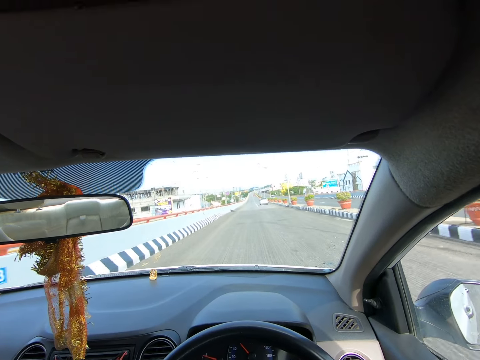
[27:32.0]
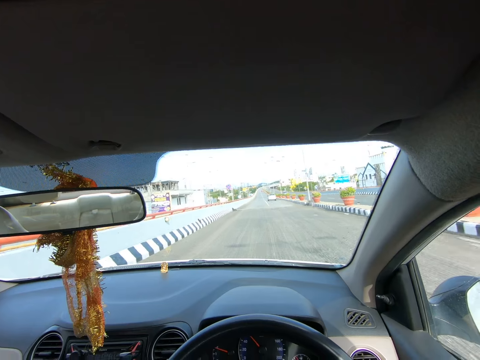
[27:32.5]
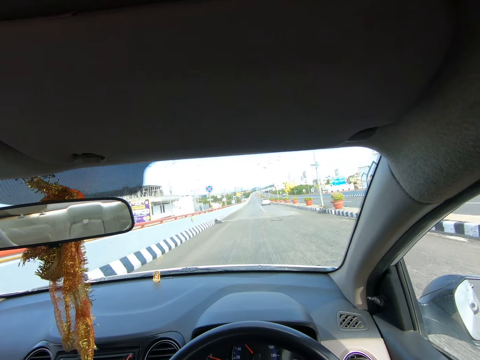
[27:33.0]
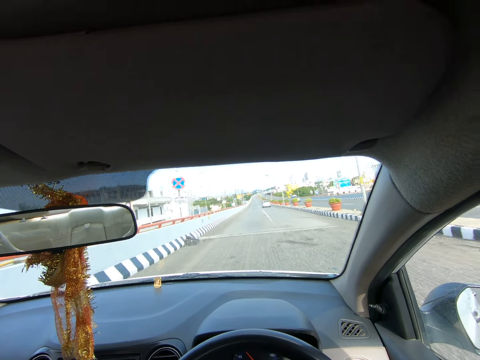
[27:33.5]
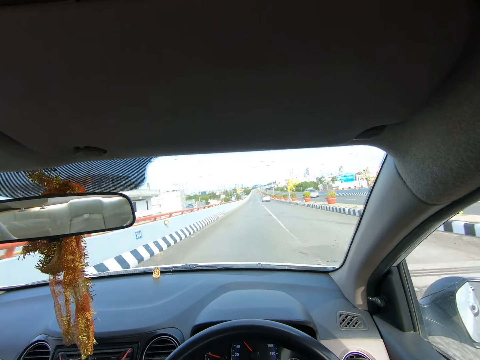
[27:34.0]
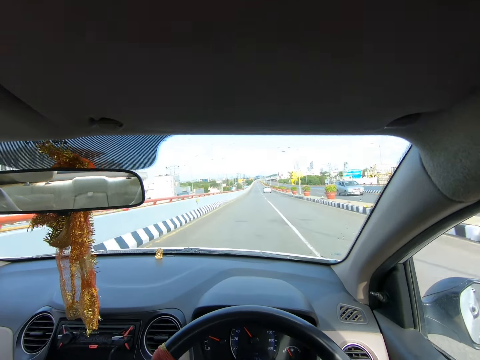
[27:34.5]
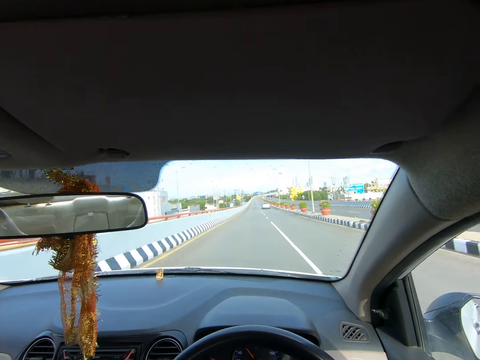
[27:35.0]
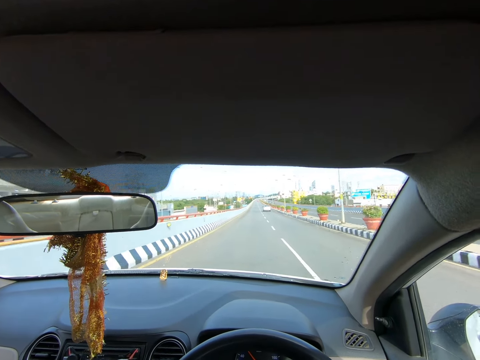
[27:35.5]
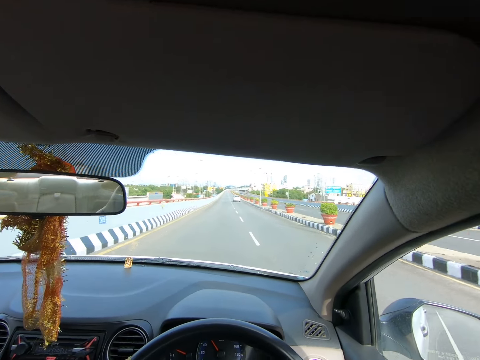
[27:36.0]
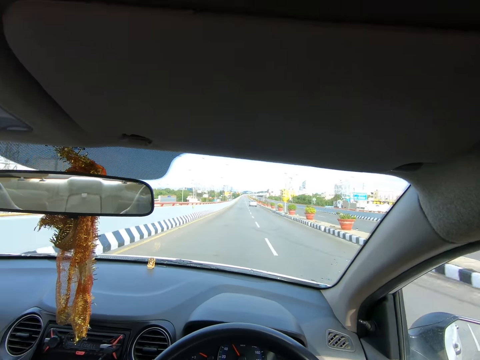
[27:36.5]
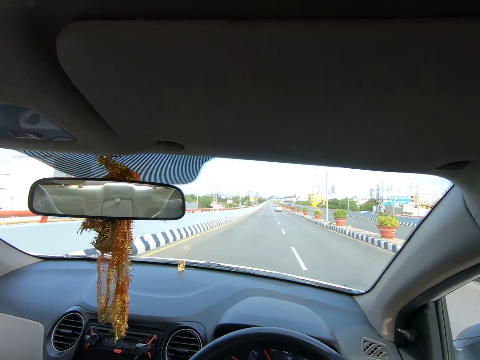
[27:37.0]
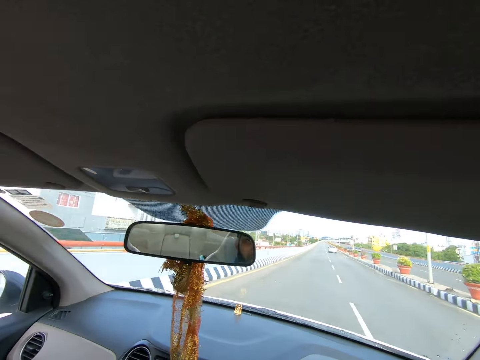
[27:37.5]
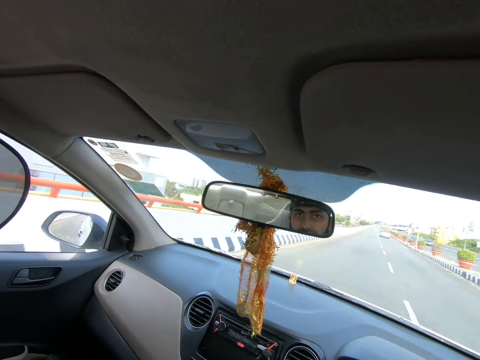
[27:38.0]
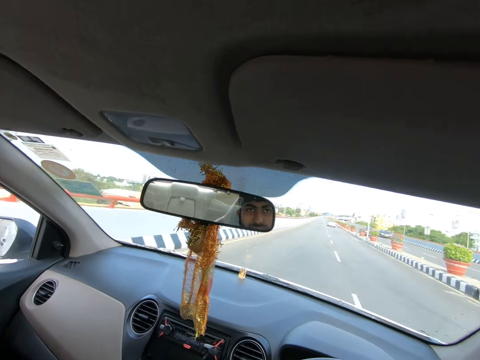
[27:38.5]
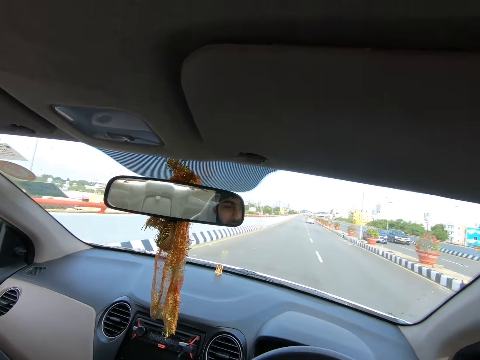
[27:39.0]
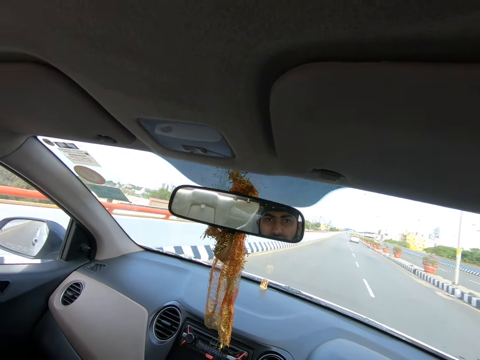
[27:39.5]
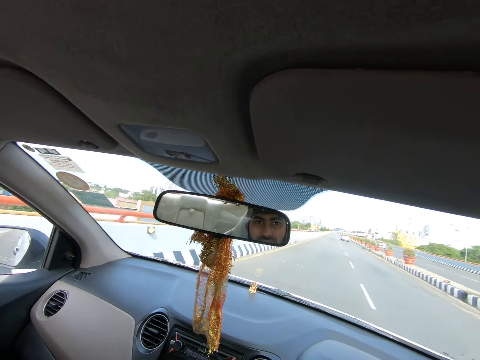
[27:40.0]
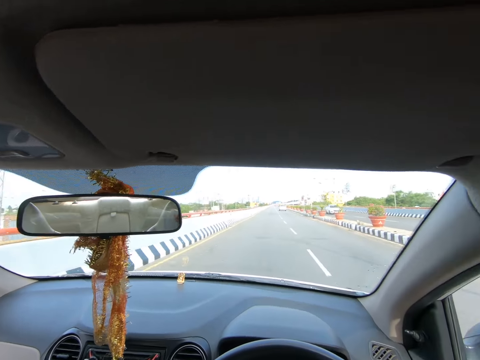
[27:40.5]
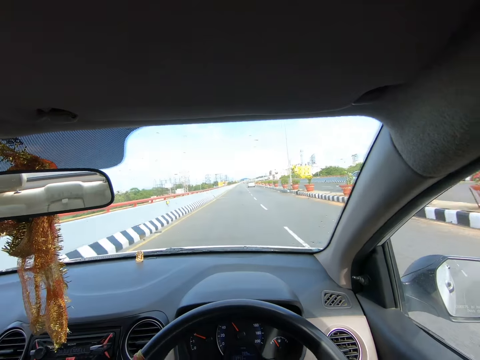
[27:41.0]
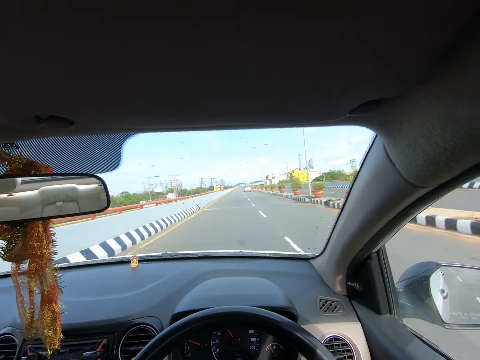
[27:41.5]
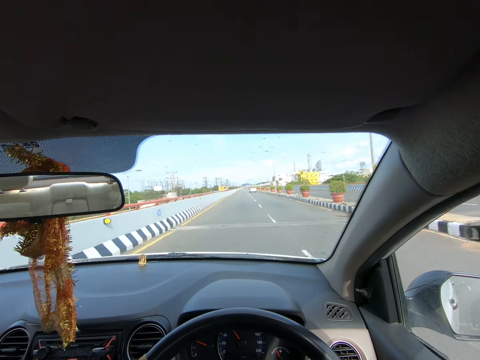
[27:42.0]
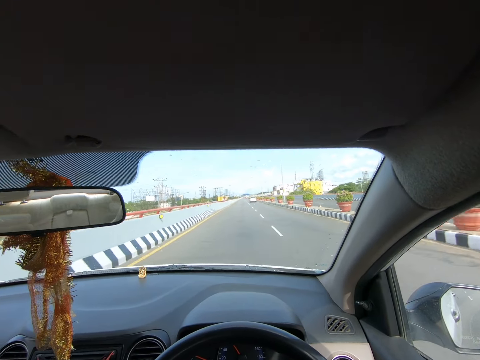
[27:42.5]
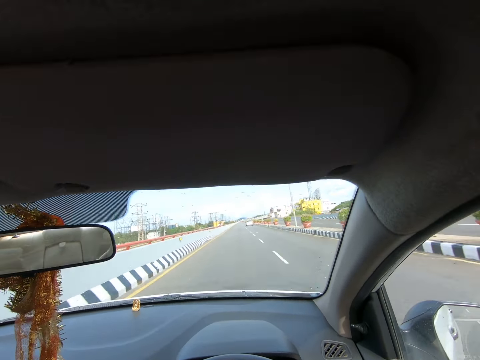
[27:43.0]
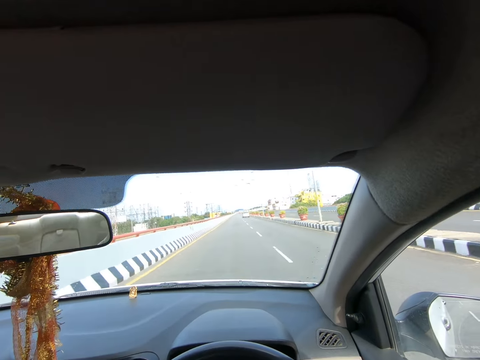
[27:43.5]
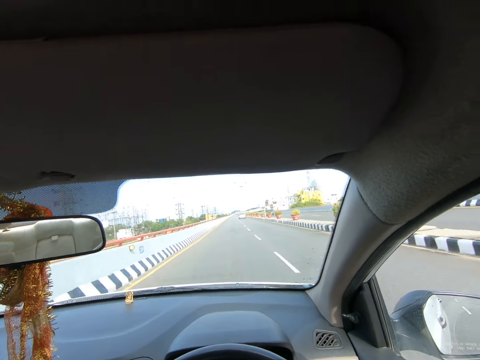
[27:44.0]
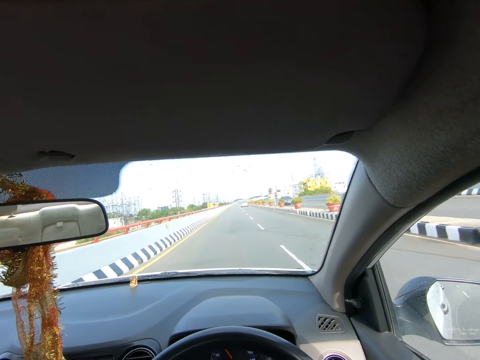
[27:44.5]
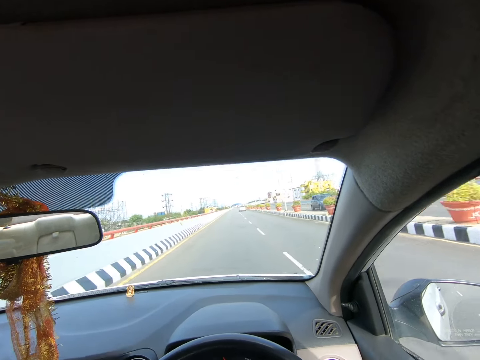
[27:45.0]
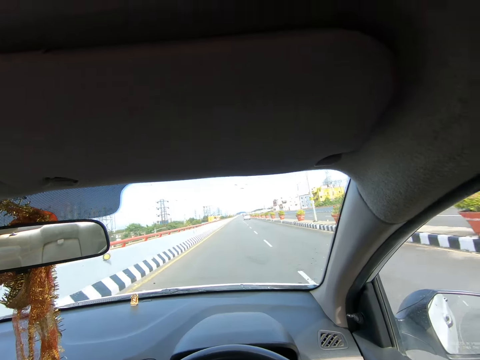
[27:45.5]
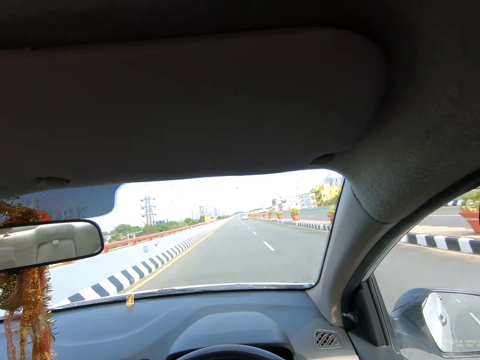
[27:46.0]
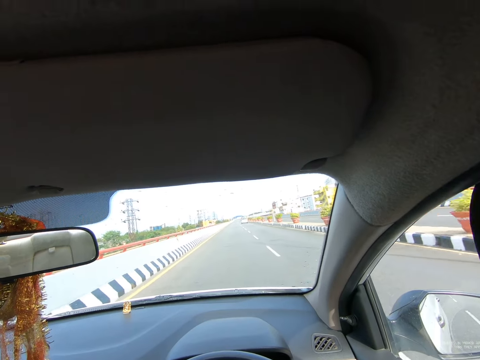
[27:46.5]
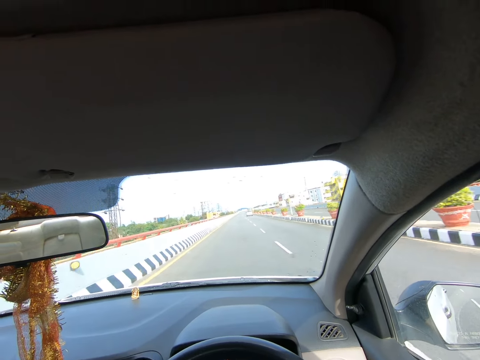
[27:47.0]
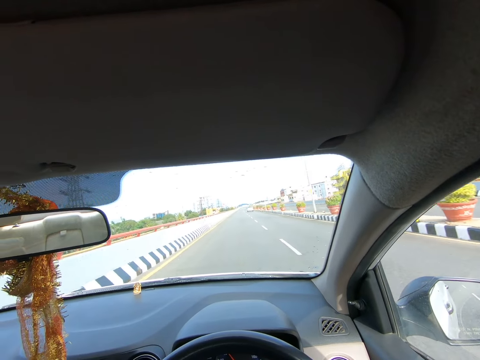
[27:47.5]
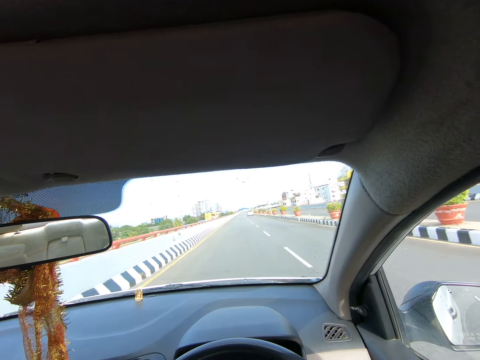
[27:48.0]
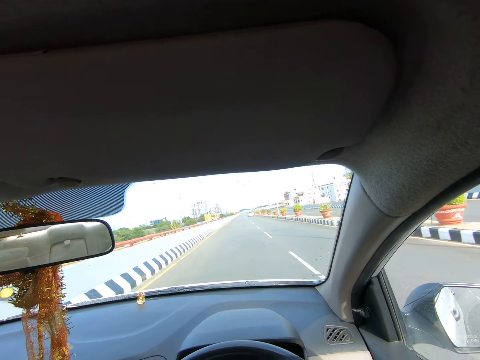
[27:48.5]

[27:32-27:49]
A silver car drives past the camera wearer. A black car drives past them. A white car drives past them. A black car drives past them.

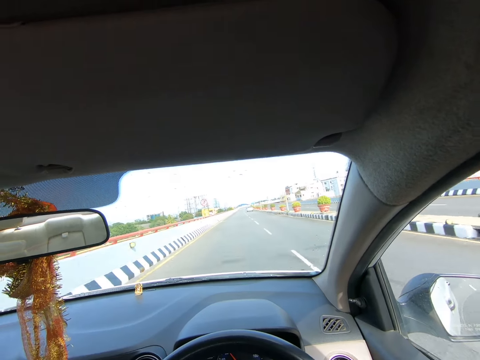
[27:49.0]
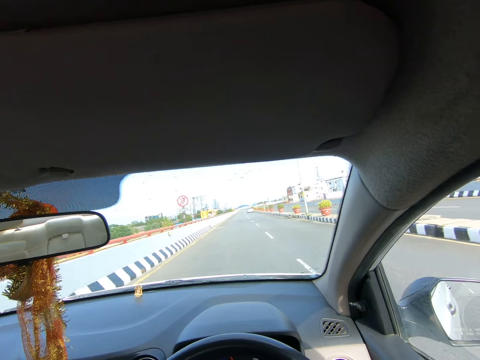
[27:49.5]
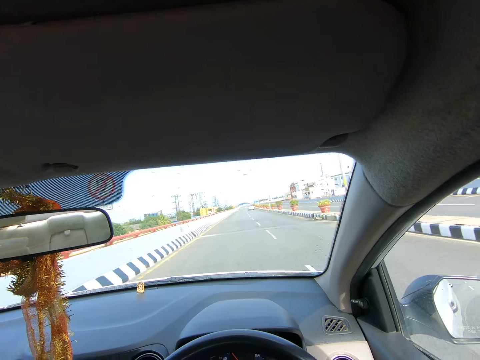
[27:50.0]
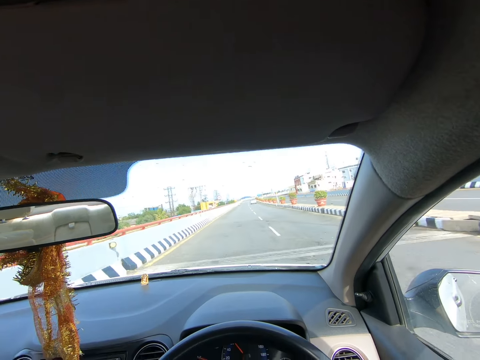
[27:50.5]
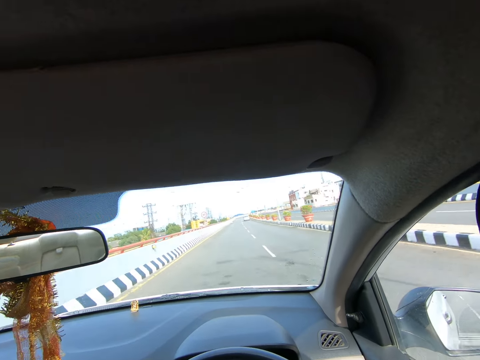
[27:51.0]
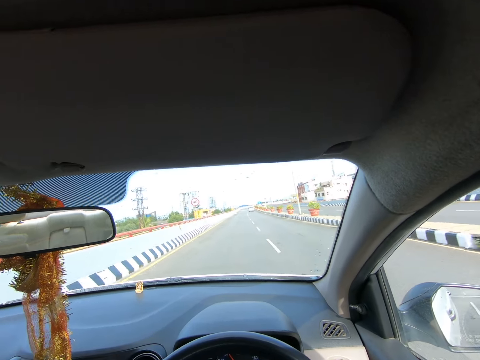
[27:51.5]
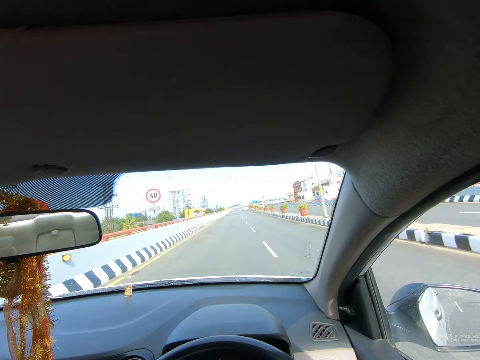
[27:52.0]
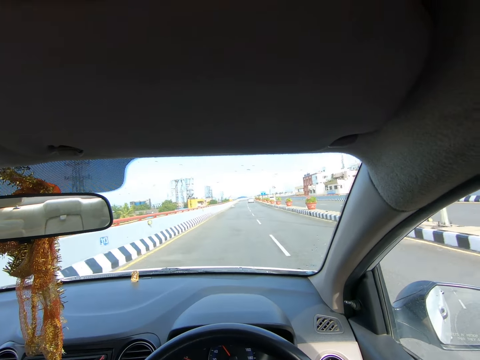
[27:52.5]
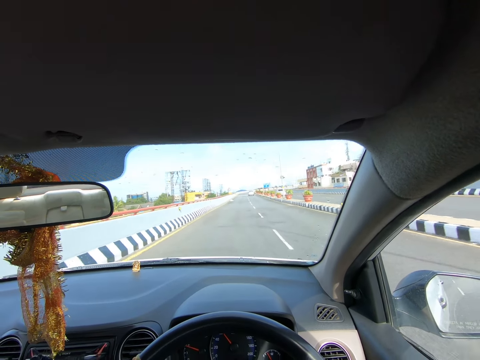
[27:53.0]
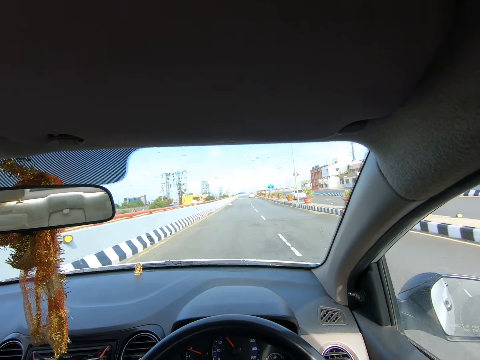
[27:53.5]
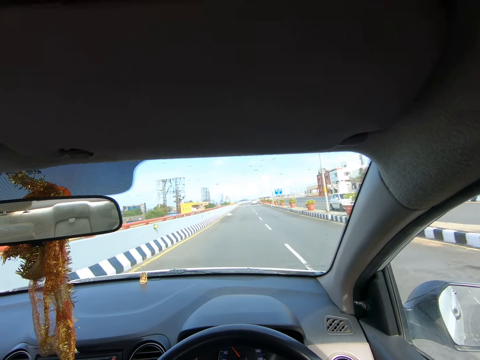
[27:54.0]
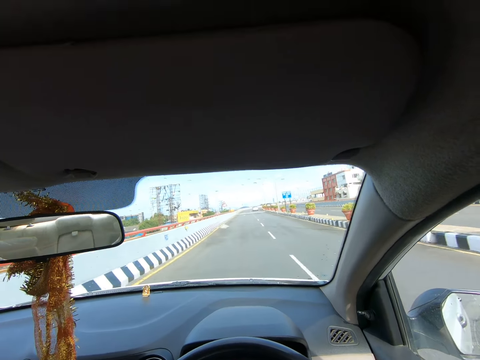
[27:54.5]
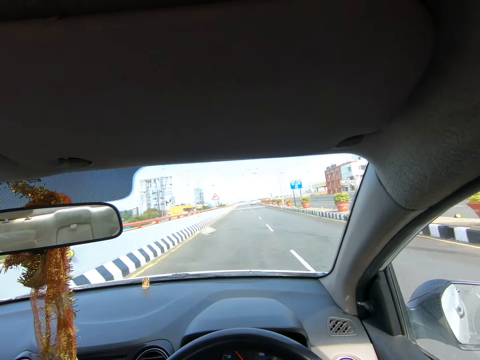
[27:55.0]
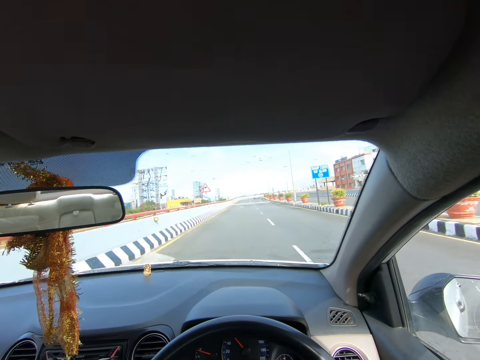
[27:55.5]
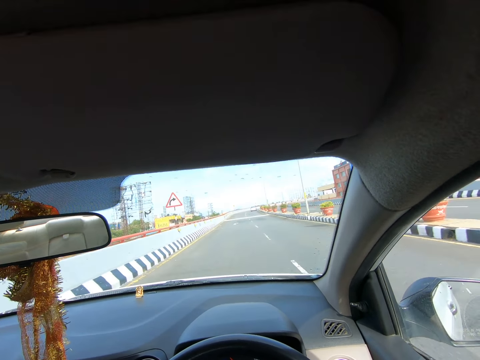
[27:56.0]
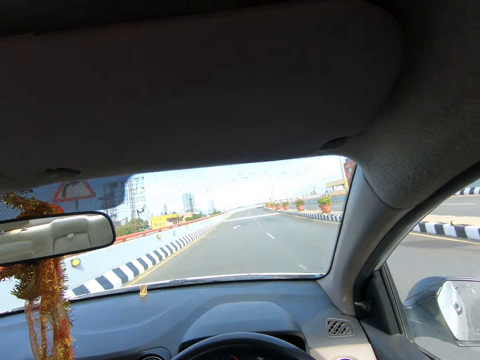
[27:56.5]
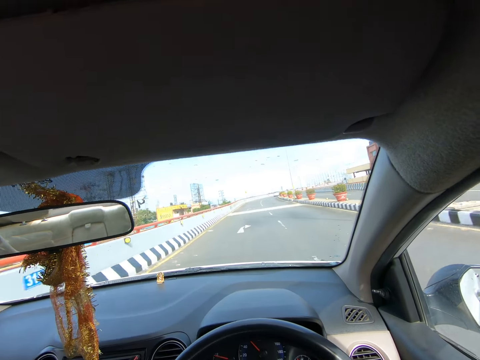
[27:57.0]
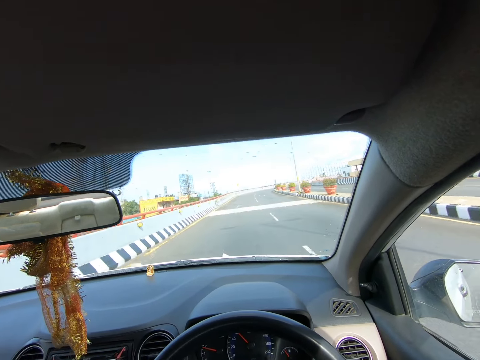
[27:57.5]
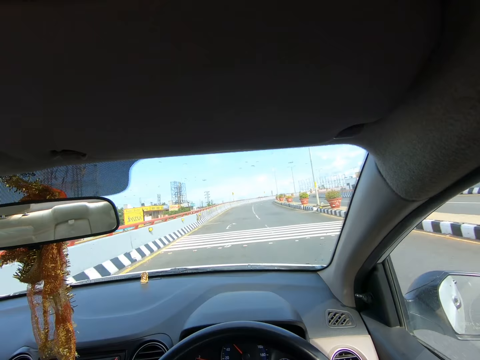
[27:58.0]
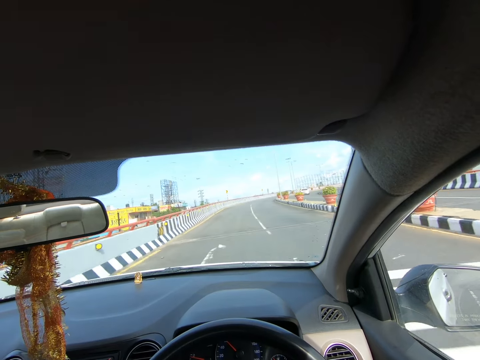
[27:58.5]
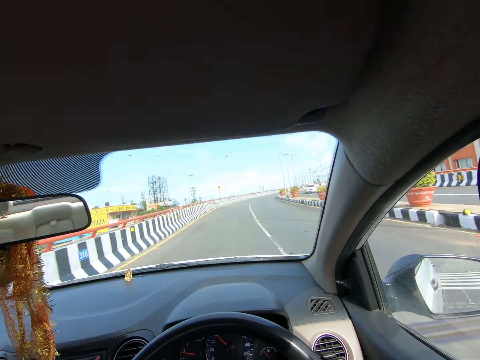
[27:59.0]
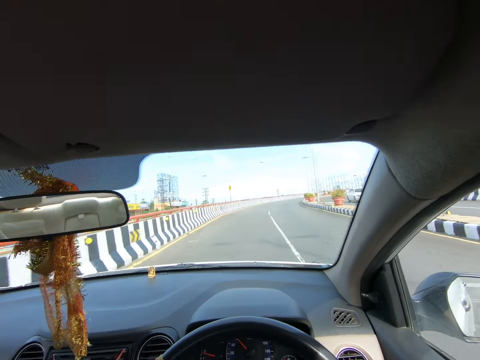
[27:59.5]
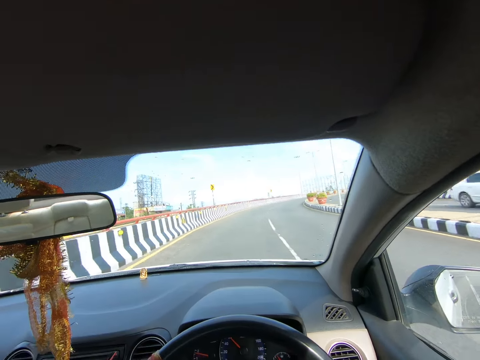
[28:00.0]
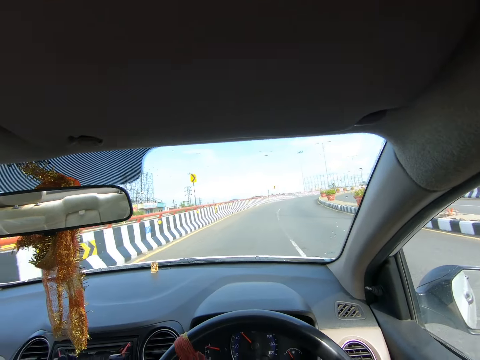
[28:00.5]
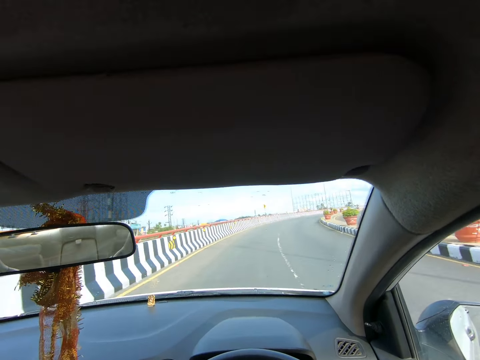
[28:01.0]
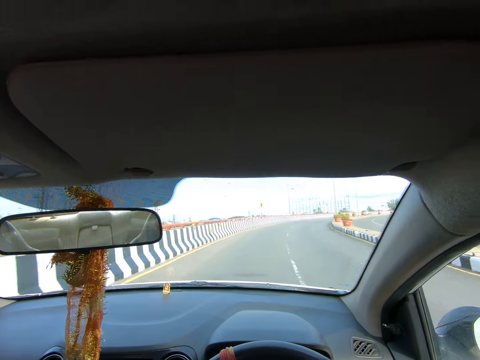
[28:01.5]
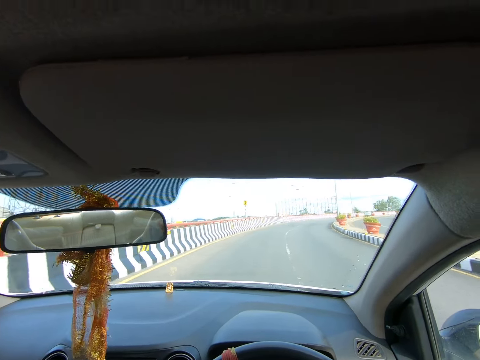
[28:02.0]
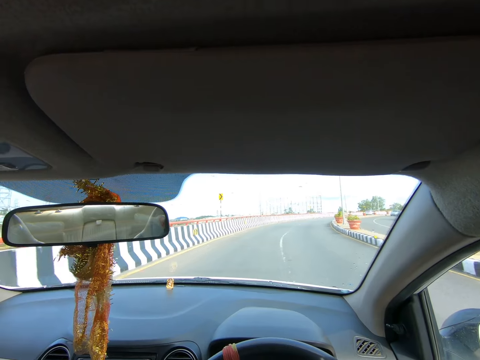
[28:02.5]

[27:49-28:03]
A white car drives past the camera wearer. The camera wearer interacts with the woman. A white car drives past them.
